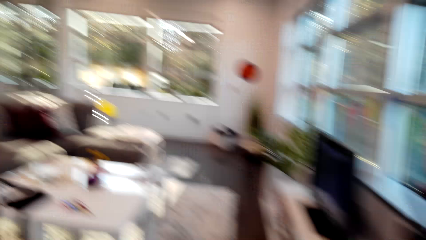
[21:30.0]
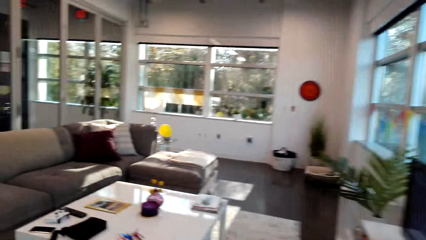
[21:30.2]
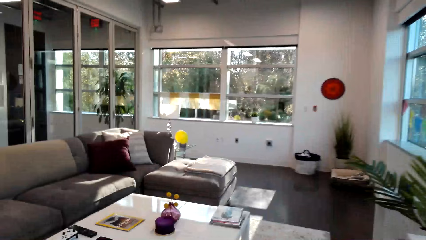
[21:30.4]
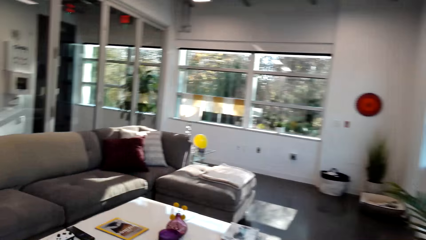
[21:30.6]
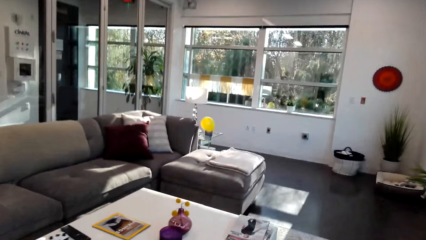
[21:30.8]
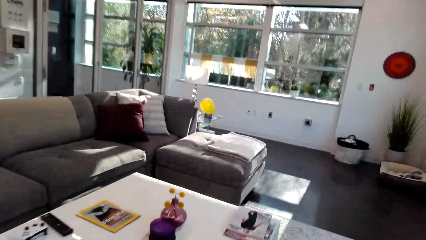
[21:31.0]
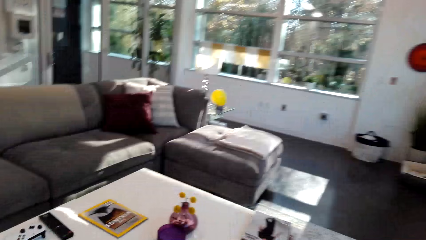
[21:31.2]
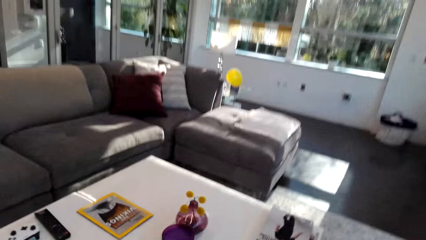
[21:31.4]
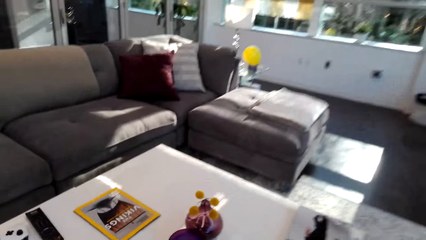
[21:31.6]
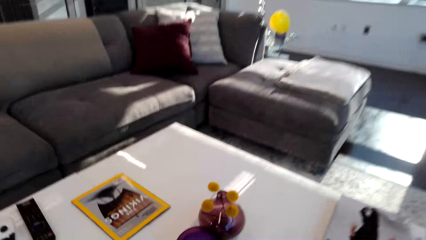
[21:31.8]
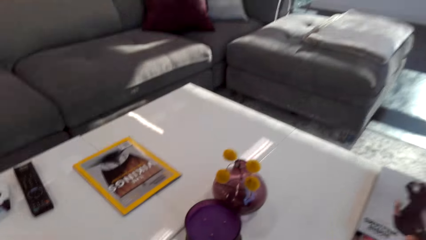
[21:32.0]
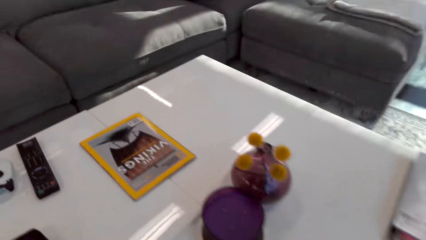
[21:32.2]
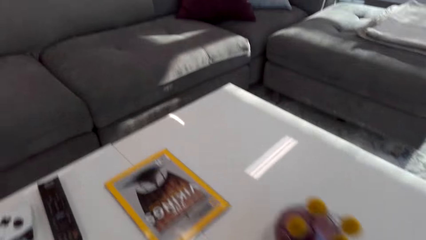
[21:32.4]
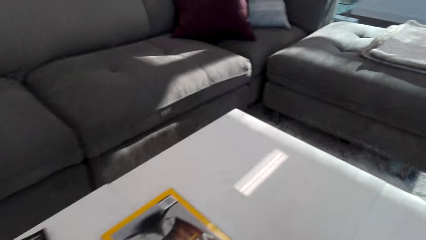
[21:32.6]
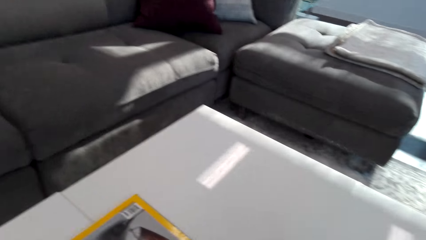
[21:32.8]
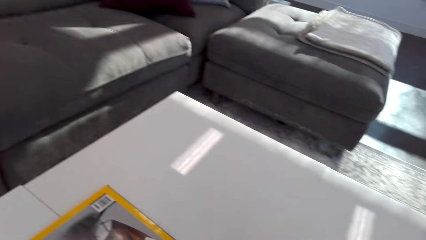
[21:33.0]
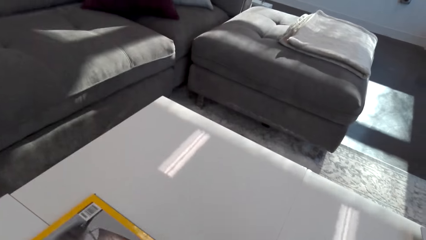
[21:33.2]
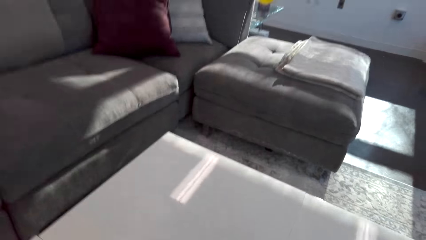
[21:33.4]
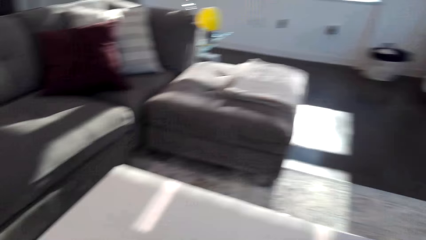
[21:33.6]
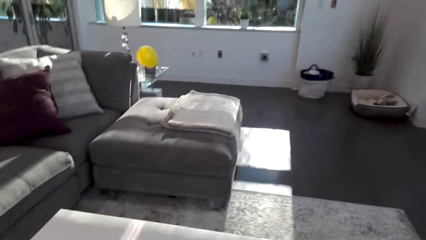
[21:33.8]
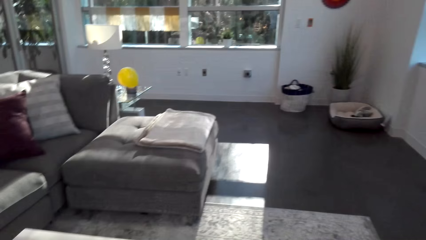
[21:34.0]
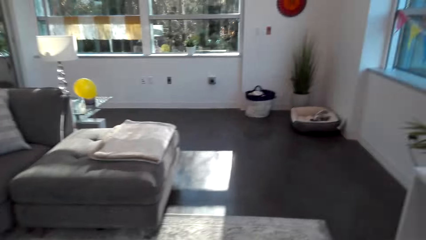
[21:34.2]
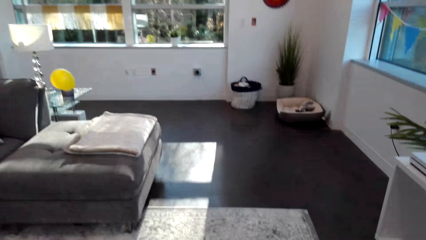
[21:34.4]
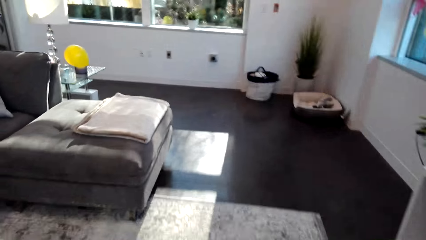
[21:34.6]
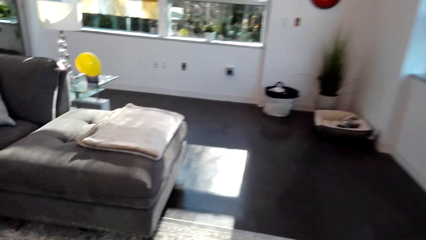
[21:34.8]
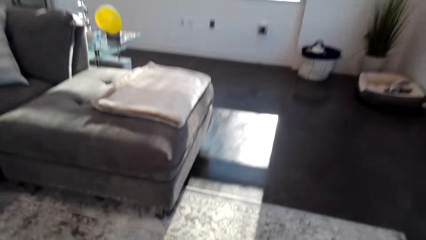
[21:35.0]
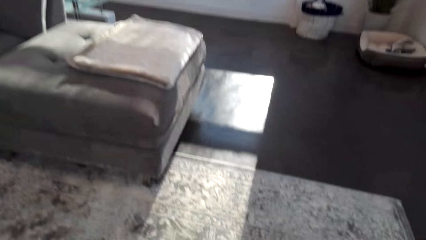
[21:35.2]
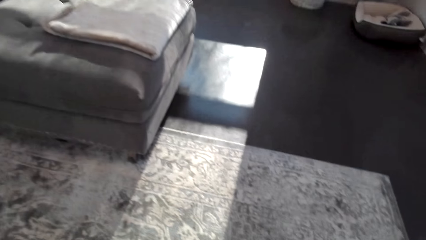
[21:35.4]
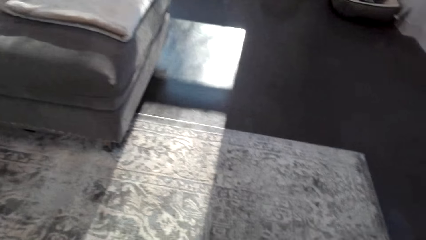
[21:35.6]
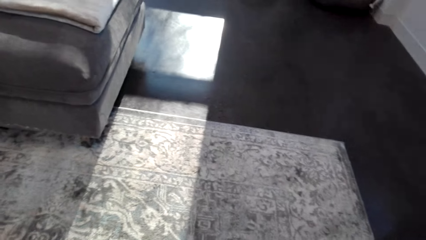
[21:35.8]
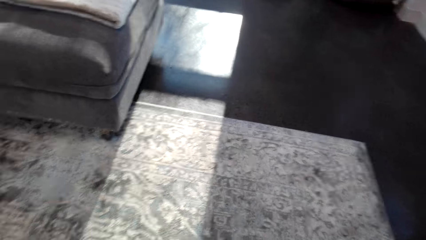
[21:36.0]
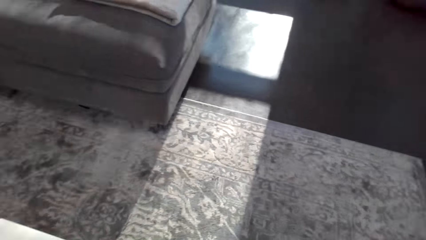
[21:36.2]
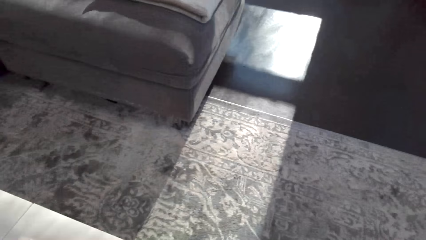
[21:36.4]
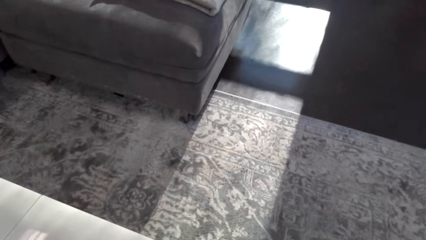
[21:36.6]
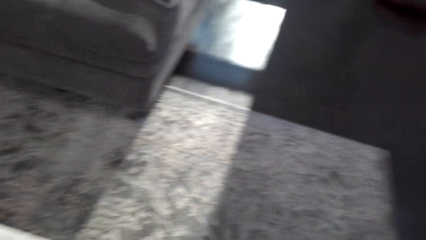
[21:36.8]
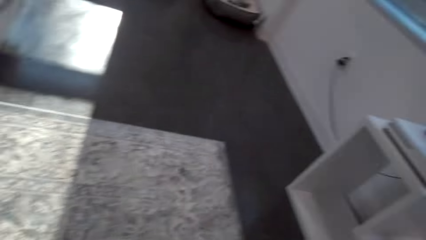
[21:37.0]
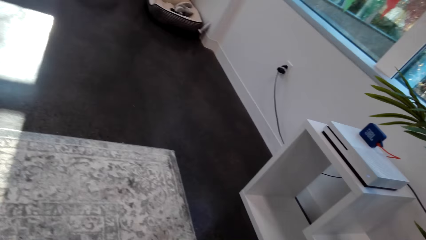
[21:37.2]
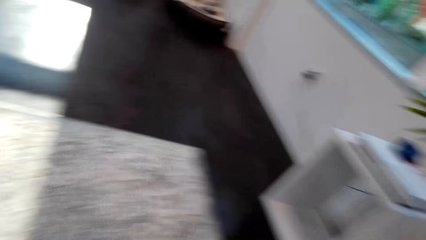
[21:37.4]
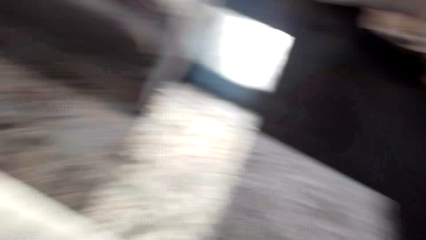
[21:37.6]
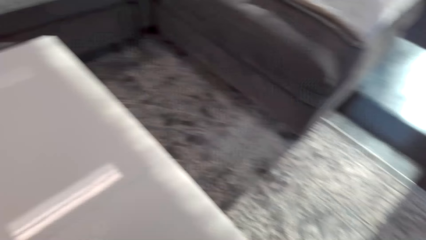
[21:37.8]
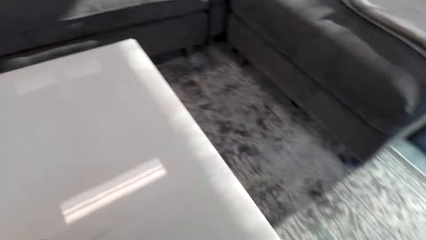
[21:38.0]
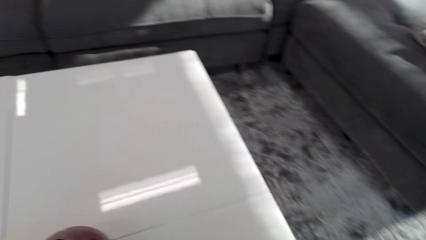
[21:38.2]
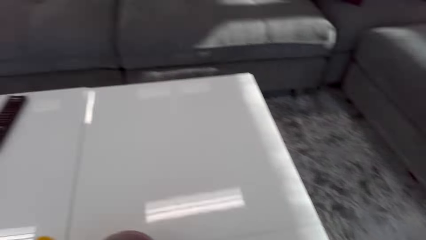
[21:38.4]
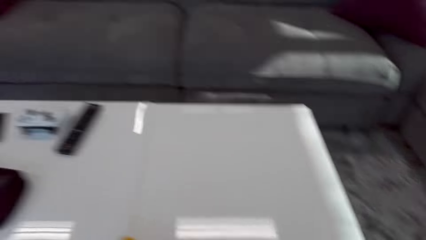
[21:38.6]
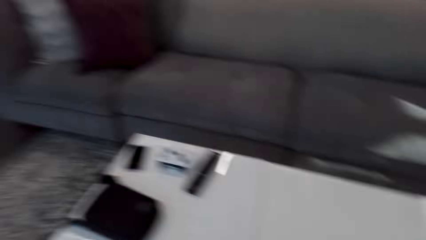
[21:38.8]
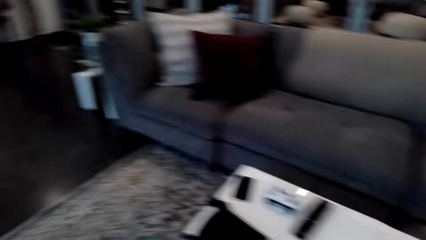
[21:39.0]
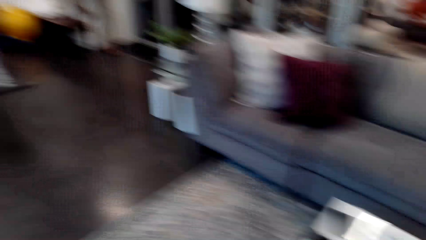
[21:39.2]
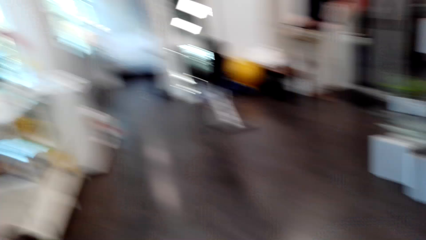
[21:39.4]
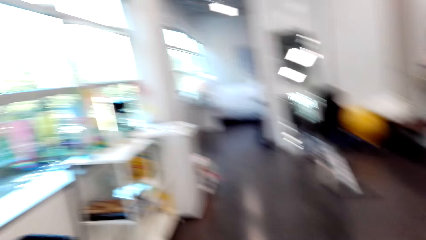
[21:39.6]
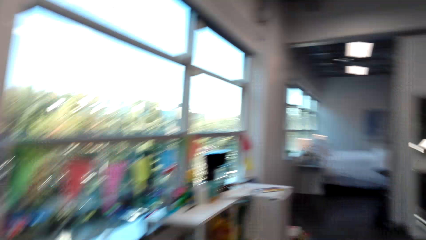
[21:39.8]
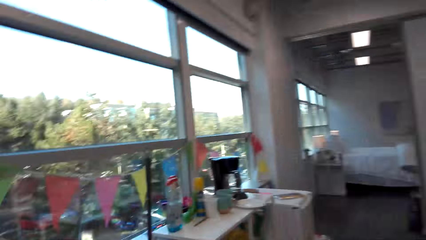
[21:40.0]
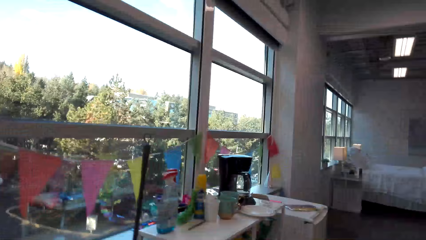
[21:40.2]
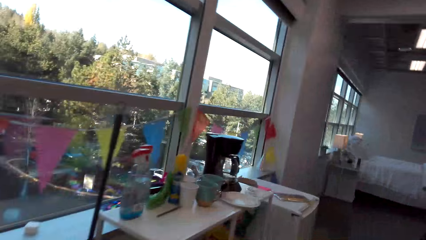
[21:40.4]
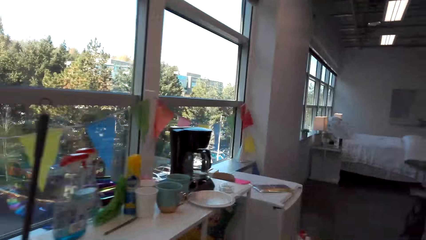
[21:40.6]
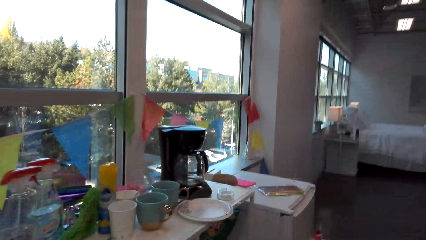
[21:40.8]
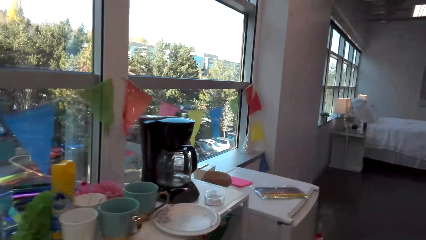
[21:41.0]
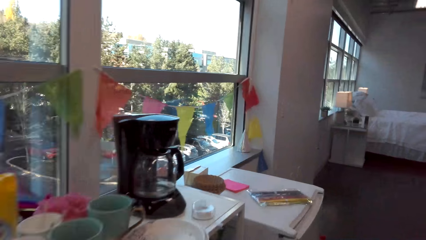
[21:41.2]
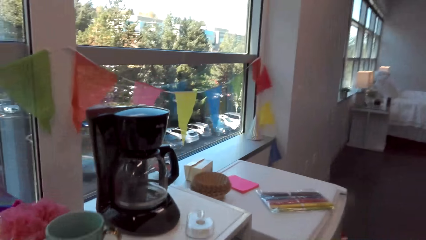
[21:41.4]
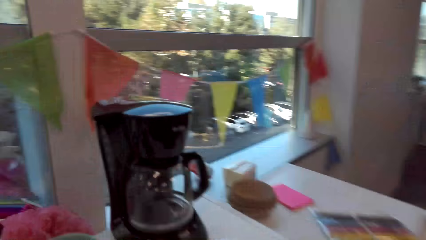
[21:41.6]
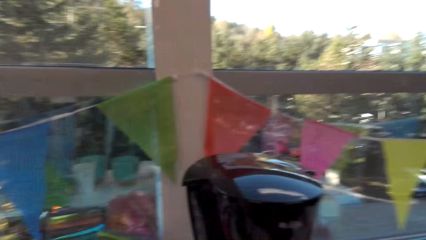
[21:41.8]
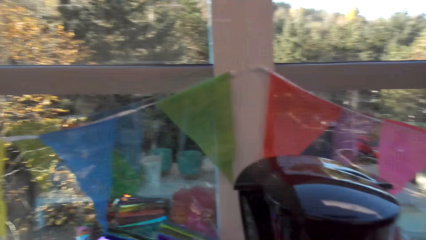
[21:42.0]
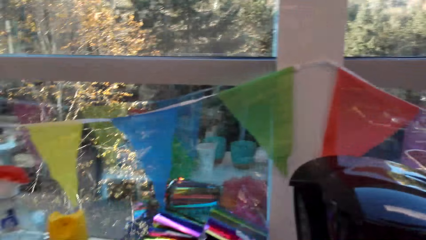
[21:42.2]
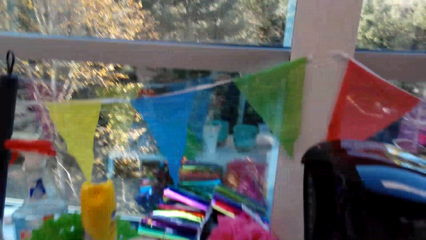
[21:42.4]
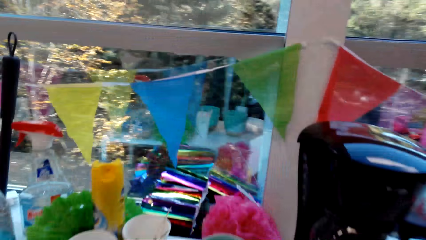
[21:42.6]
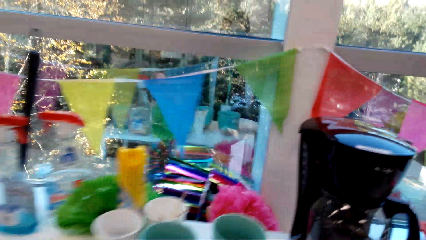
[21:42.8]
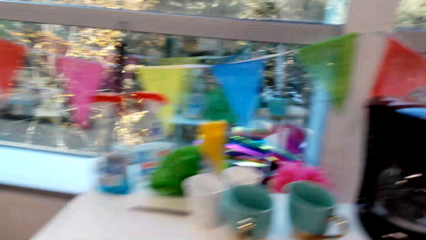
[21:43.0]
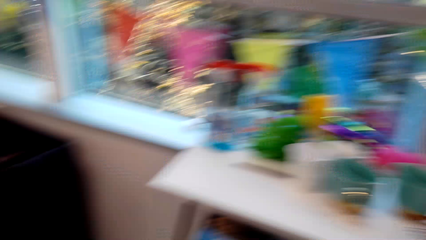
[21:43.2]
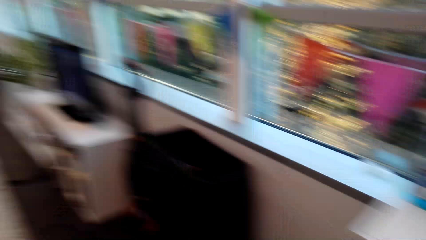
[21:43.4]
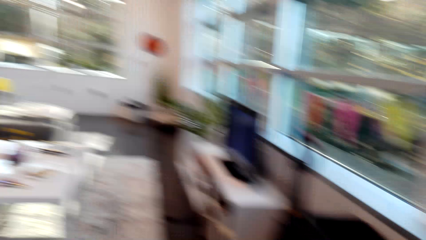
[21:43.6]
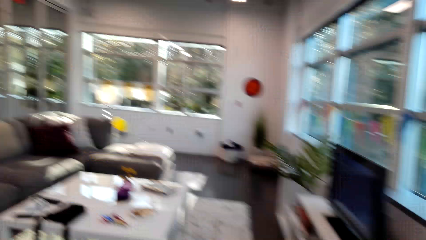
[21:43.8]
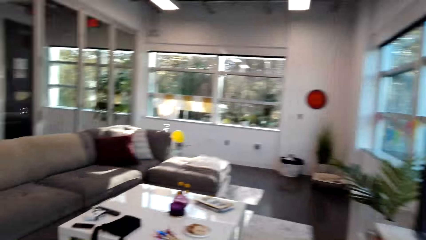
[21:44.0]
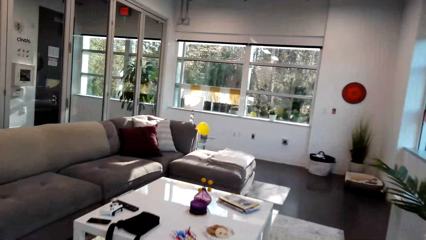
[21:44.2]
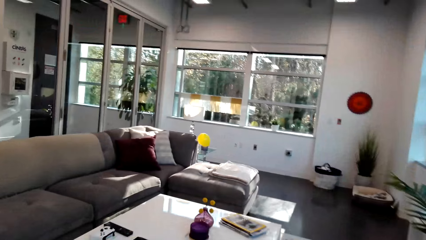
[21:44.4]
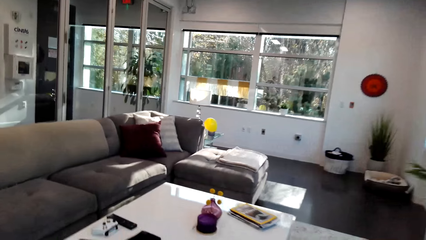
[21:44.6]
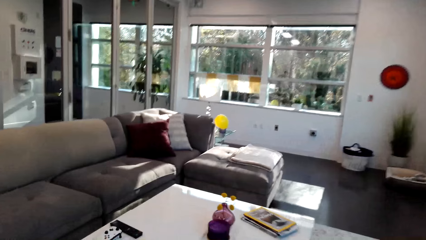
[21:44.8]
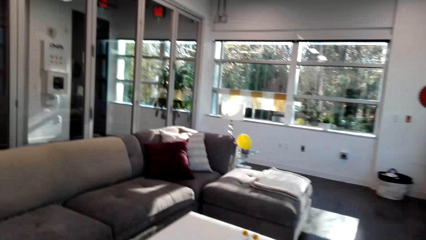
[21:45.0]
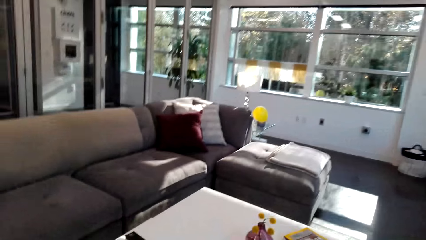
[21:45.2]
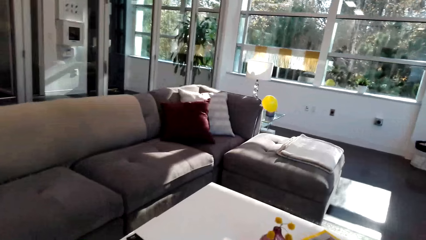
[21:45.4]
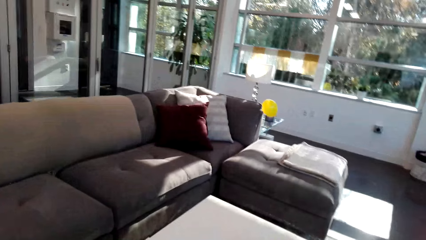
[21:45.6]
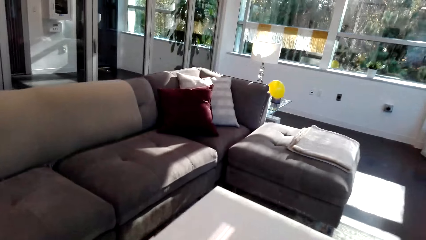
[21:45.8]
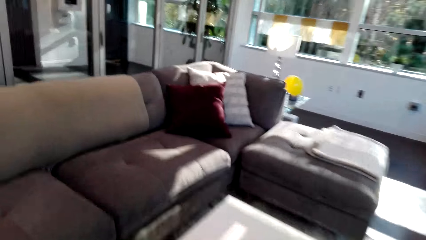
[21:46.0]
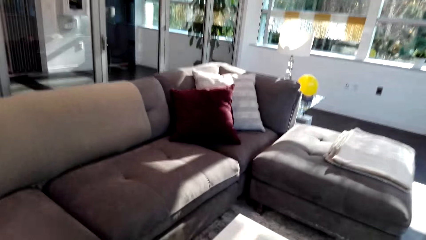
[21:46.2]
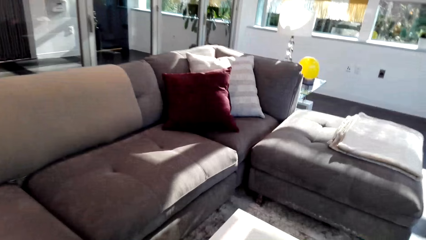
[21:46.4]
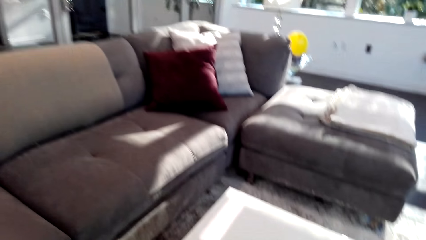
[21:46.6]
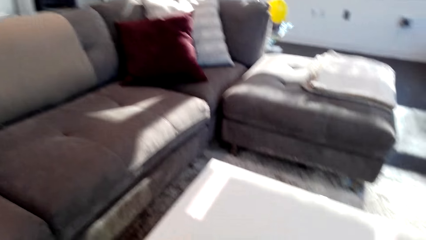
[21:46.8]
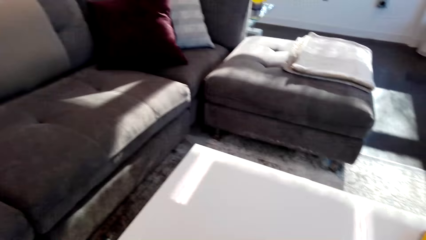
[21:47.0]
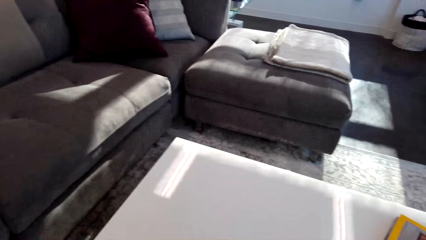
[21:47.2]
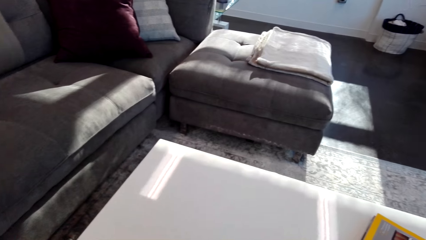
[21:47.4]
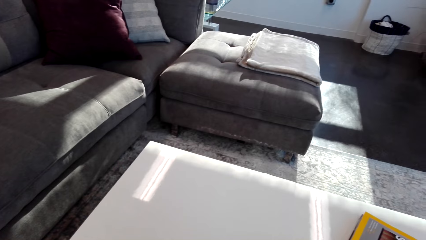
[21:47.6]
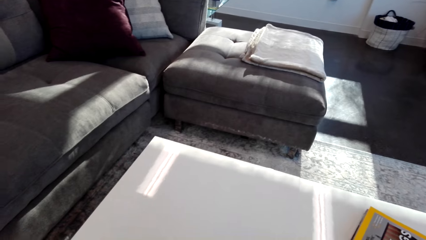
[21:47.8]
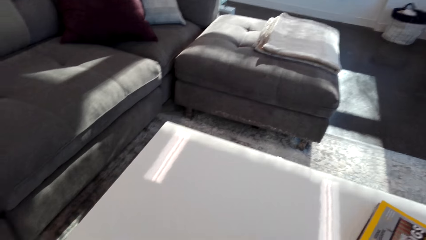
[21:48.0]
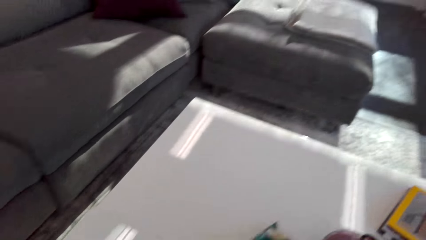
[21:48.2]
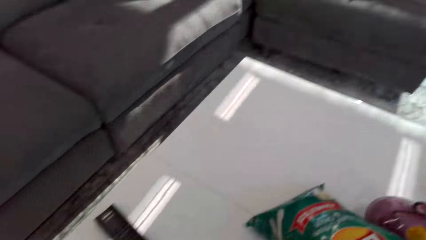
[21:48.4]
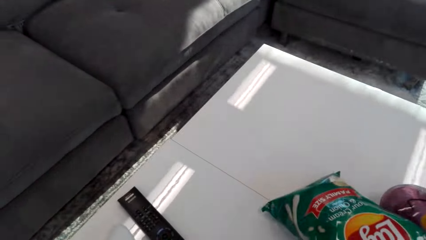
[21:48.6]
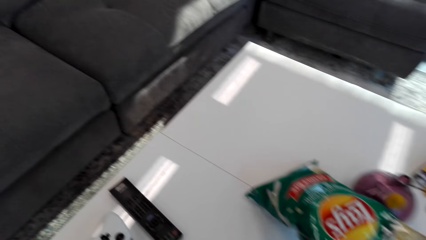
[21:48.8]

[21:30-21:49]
The camera wearer looks around. They carry the plate of cookies to the table. They place the plate of cookies on the table. They walk around.
